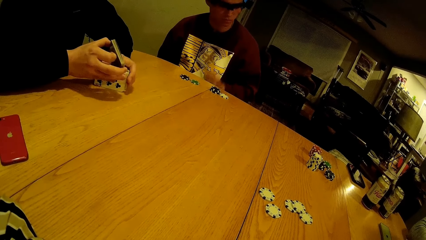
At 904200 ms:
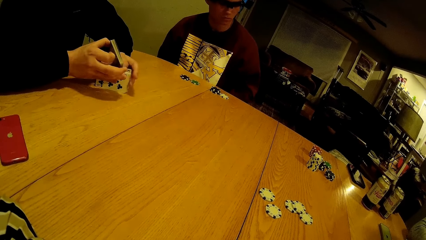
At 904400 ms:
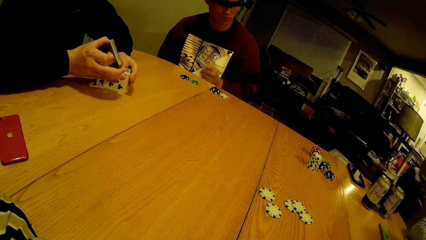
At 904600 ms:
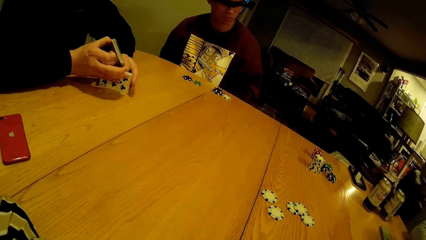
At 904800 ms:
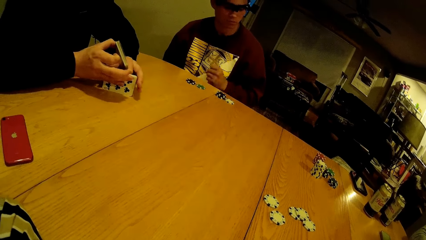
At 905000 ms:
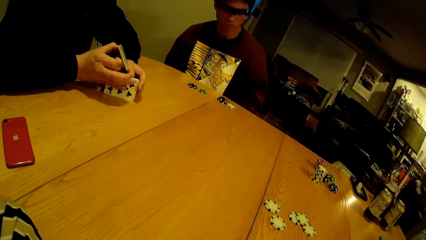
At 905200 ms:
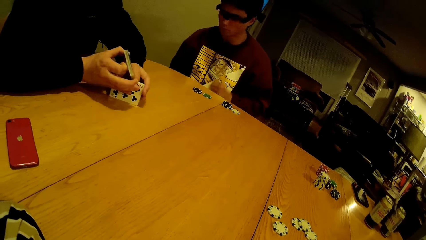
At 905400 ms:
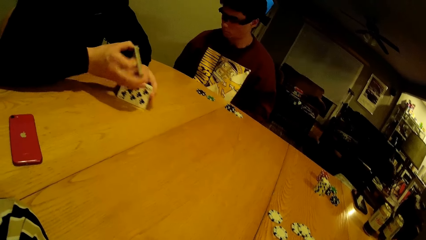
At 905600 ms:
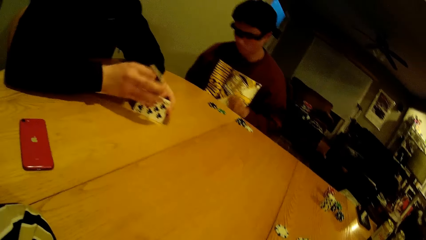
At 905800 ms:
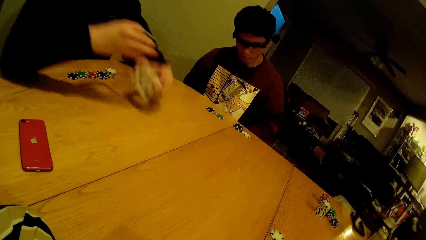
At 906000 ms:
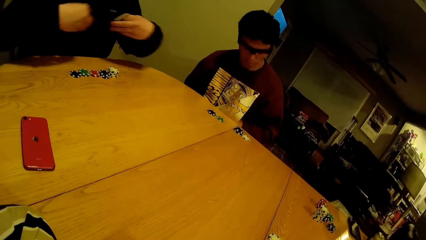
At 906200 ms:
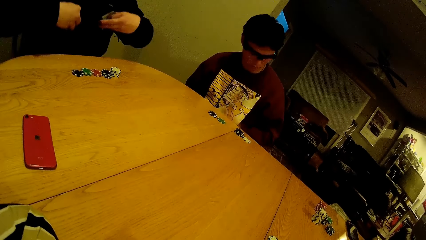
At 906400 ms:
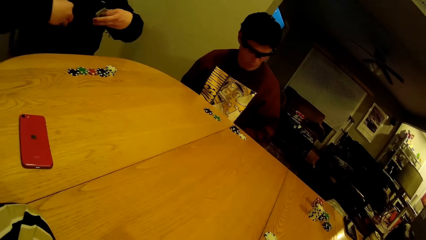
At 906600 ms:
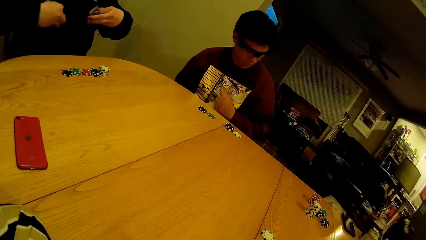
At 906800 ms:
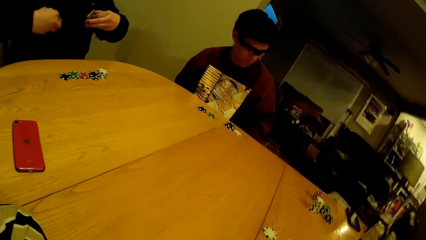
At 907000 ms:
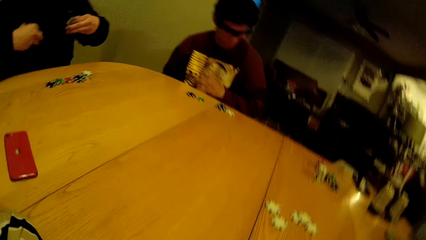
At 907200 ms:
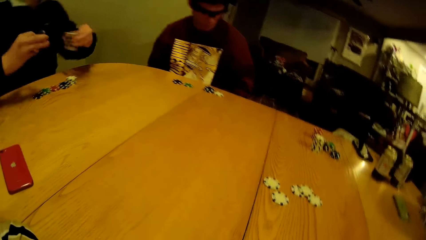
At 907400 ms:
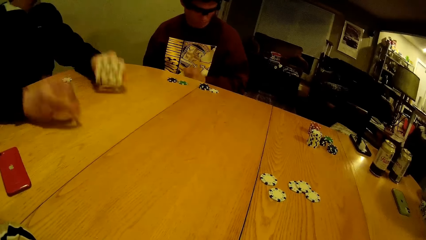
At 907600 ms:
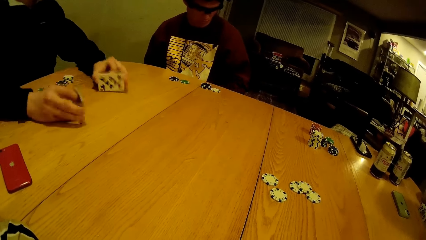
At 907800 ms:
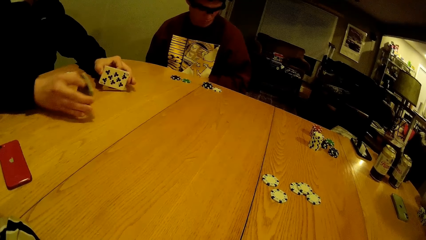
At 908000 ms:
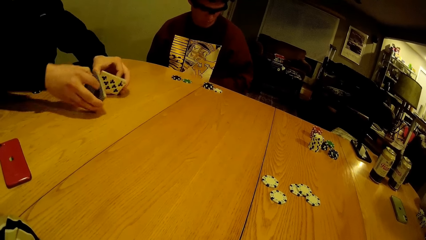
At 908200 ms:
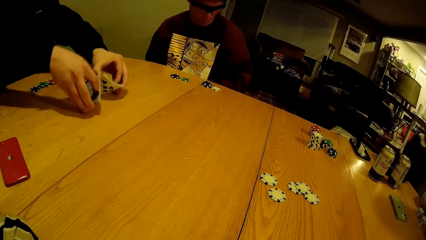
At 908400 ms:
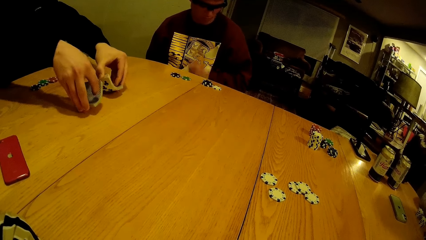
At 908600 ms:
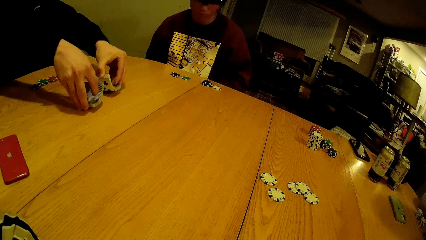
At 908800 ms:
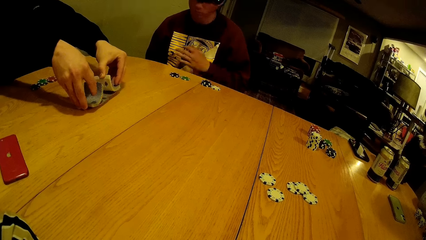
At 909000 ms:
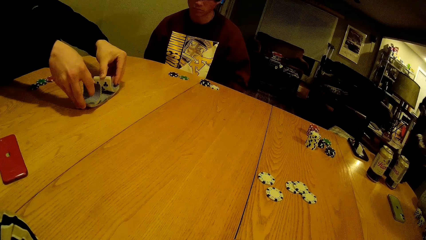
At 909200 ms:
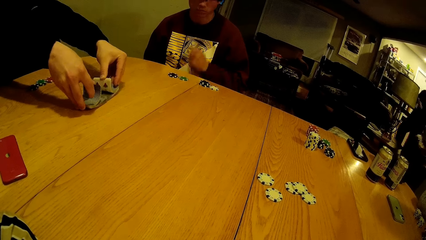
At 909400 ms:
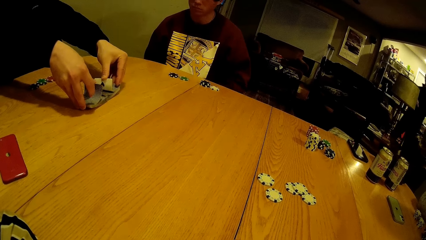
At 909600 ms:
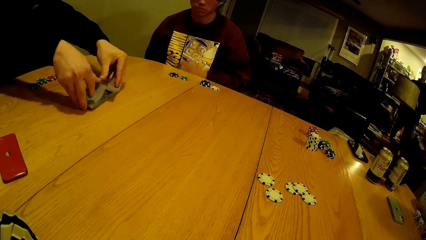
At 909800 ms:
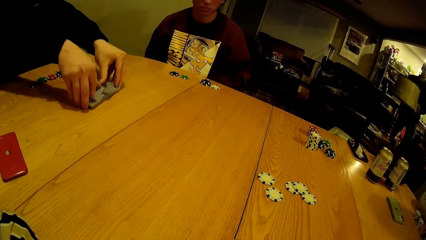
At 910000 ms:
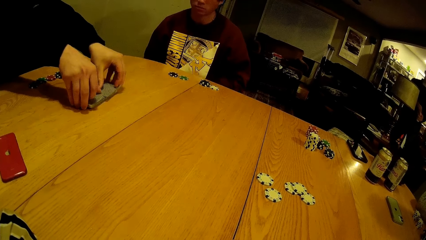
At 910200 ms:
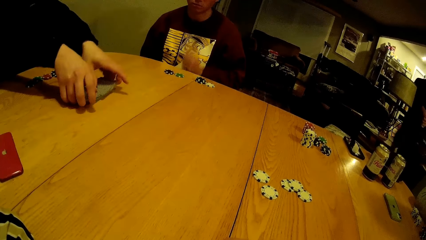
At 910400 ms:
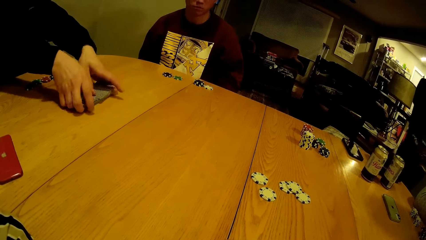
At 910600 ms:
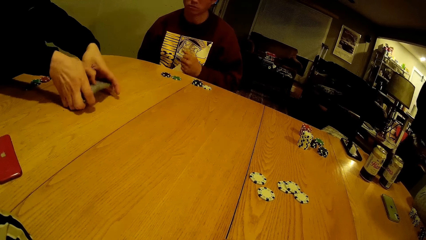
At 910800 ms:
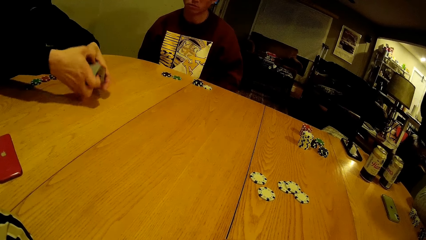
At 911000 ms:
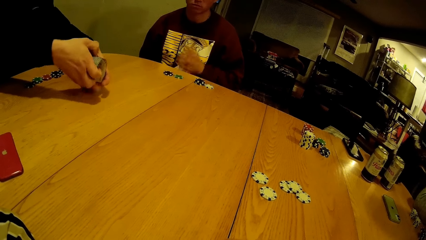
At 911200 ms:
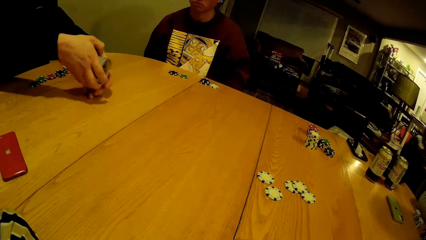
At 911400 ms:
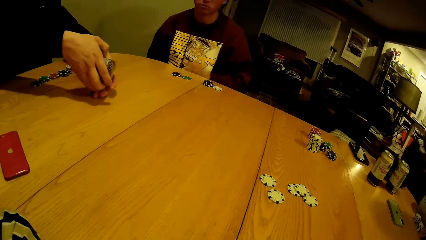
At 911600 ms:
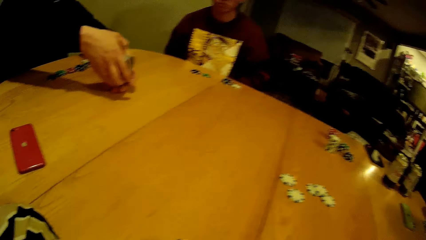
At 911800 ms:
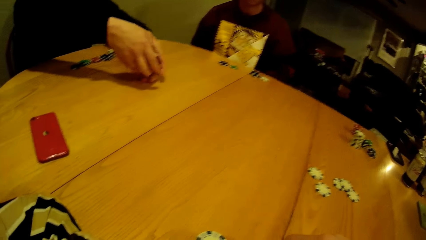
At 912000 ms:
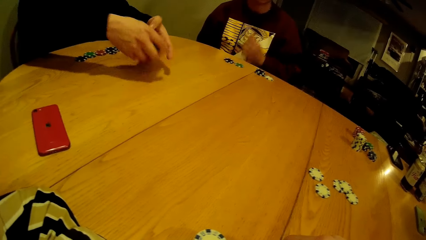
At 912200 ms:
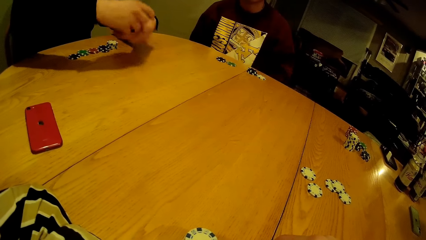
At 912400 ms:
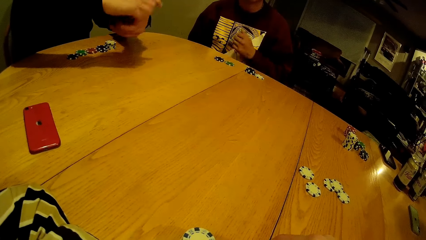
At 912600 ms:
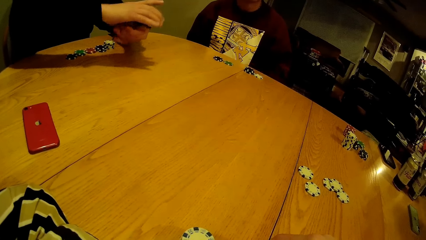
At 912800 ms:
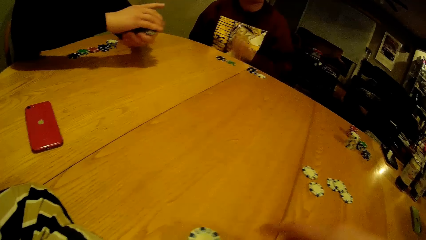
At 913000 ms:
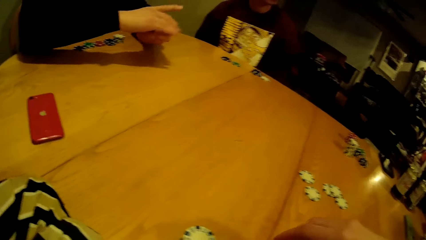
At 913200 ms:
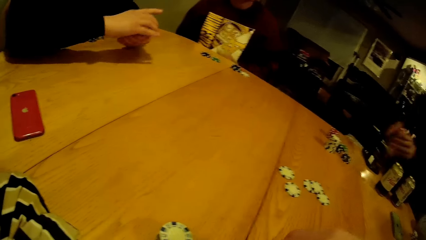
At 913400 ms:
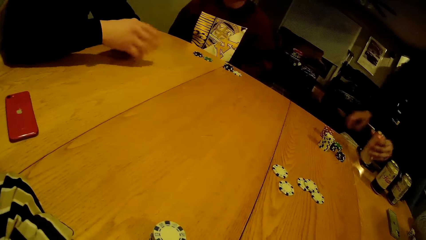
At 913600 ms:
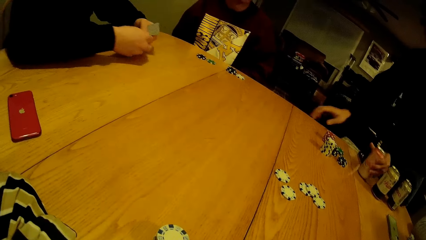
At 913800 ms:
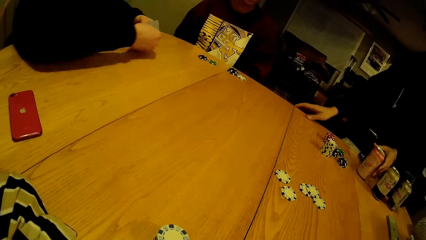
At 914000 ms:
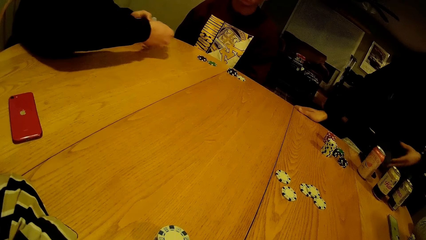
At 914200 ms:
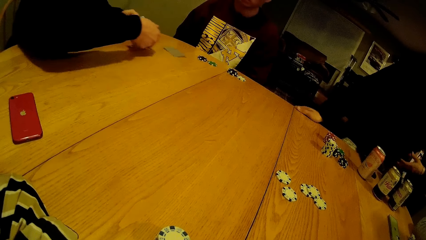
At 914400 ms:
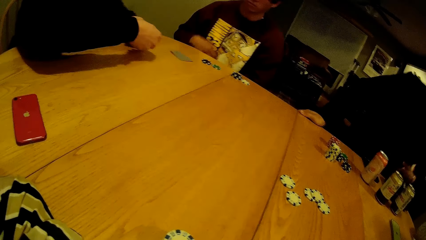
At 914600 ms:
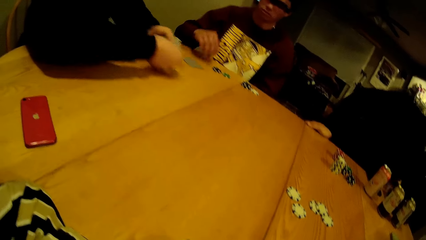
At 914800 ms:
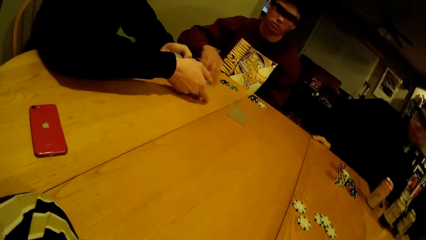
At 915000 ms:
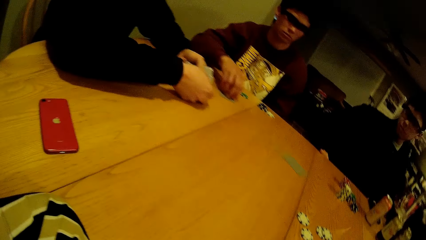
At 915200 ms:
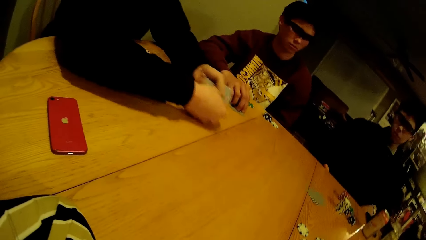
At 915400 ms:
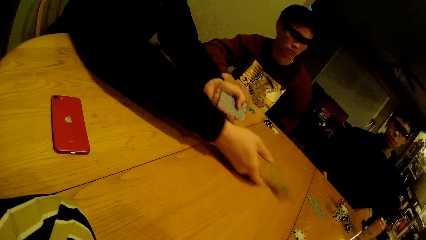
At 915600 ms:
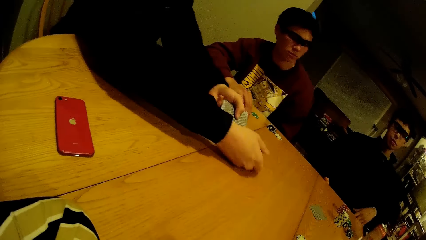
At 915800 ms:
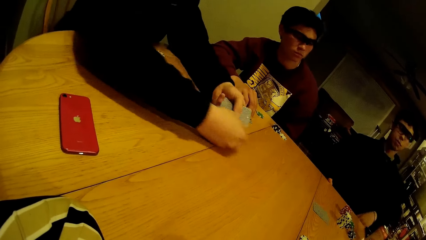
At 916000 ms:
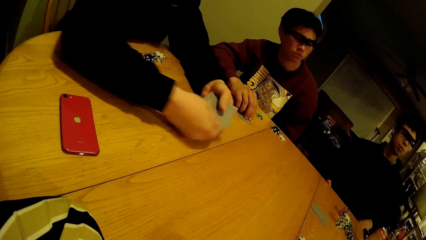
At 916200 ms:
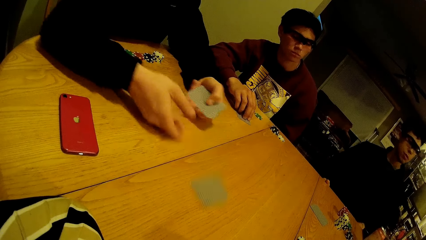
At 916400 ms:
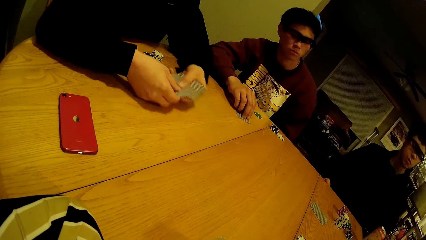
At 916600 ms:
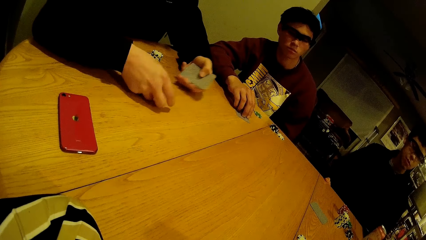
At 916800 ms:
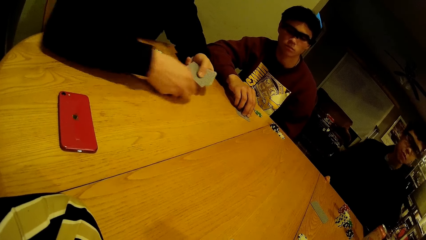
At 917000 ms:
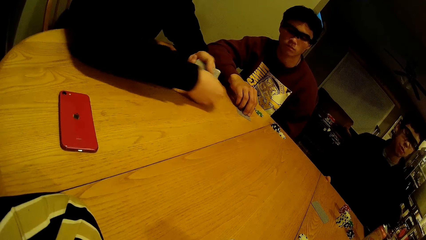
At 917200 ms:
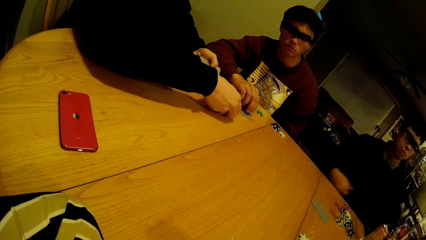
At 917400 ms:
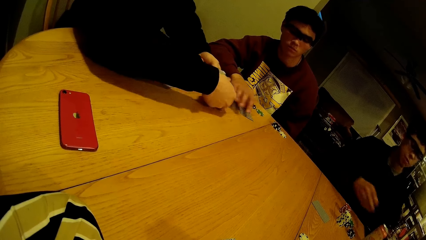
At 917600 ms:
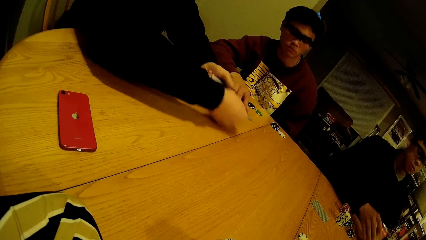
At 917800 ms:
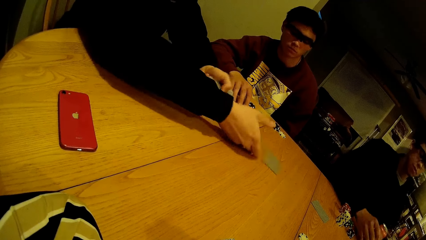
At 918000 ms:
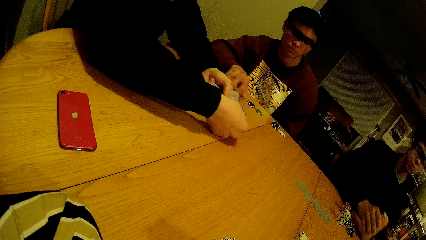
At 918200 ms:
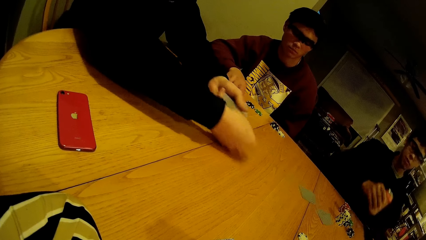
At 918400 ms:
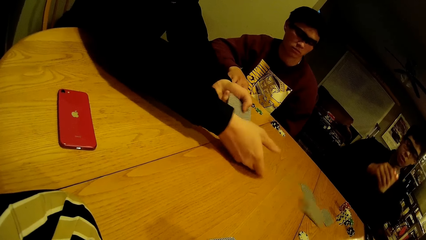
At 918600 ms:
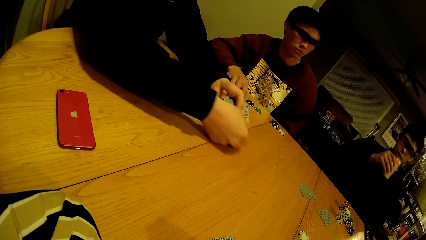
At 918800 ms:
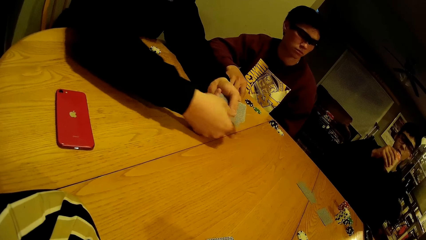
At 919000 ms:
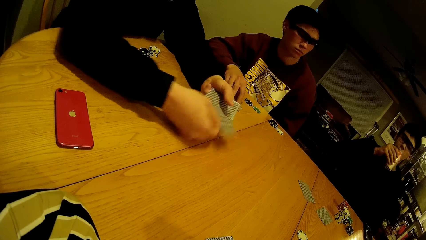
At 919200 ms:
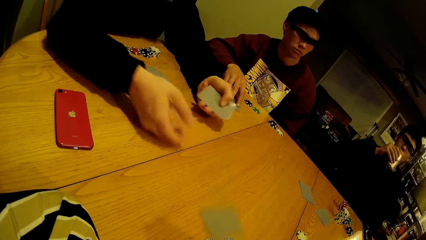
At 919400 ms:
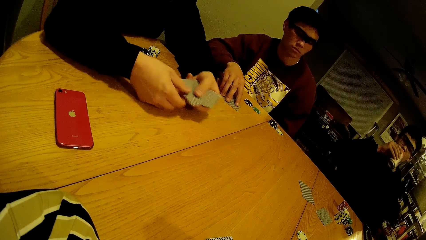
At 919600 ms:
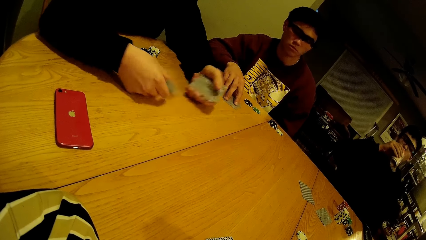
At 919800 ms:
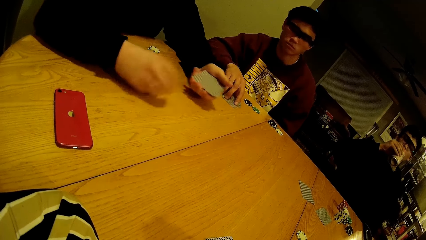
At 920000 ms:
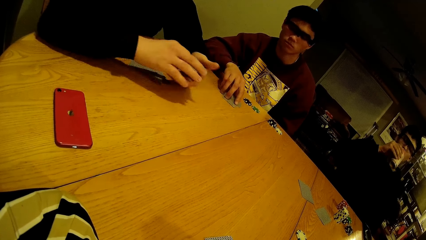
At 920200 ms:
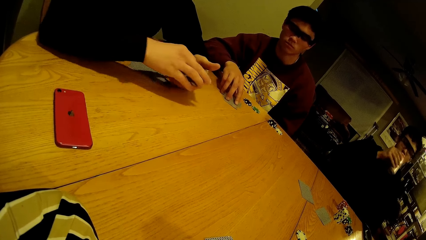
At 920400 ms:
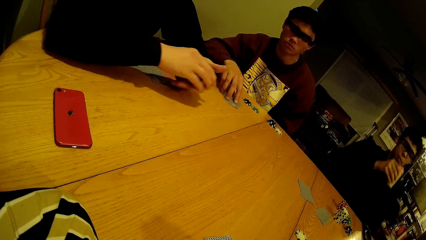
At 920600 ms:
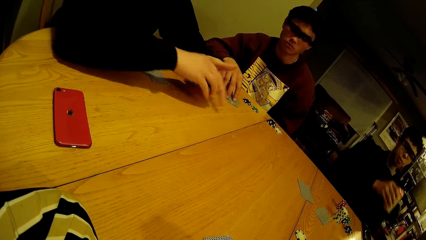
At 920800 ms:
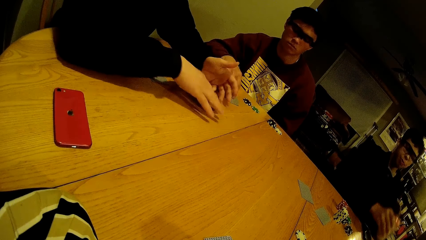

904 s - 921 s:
A person picks up the cards from the table. The camera wearer stares at the table. The person hits the cards on the table, moves the cards on the table. A man drops a can of soda on the table. The person drops the cards on the table. Another man shares the card to everyone on the table. The first man takes his seat at the table. The first man picks up the can of soda from the table.
